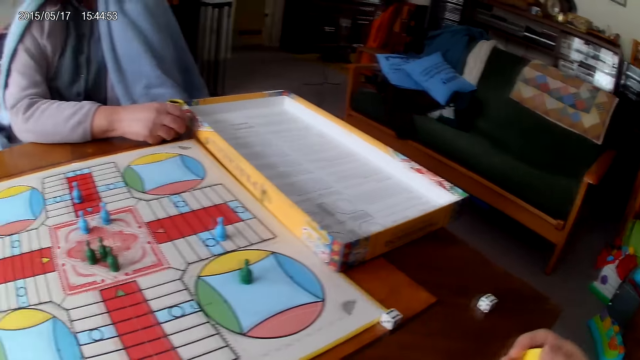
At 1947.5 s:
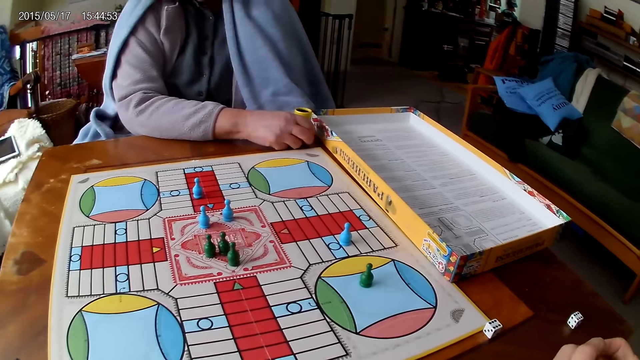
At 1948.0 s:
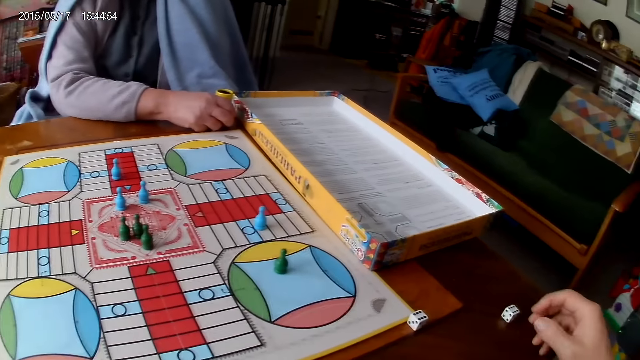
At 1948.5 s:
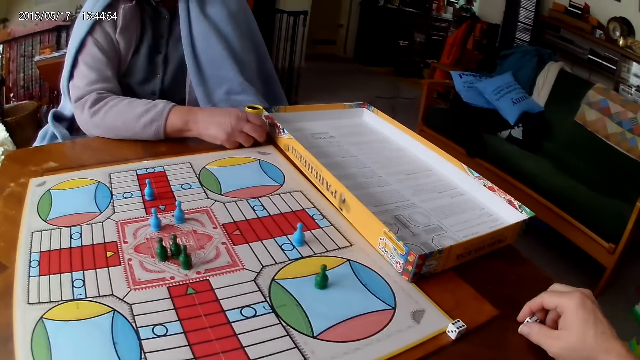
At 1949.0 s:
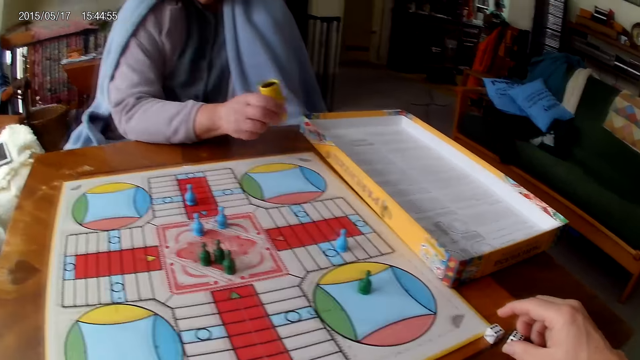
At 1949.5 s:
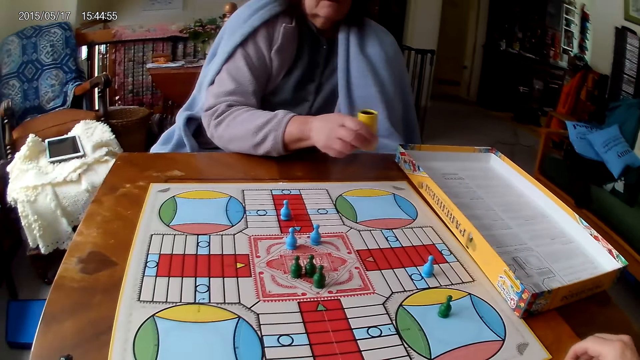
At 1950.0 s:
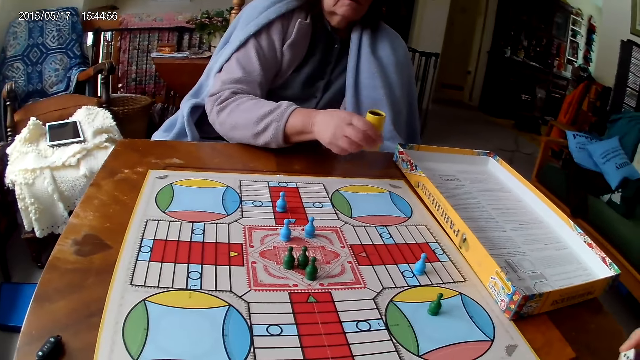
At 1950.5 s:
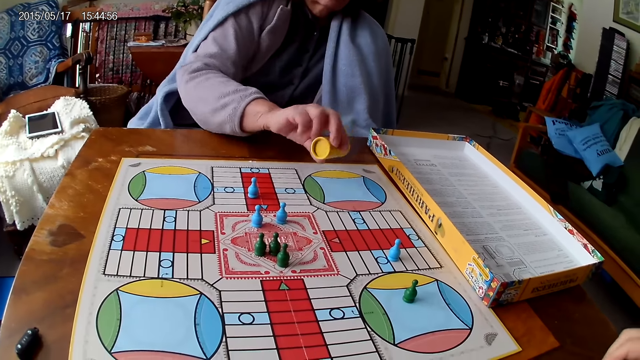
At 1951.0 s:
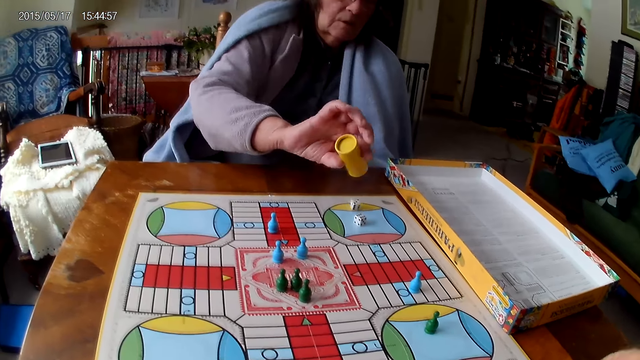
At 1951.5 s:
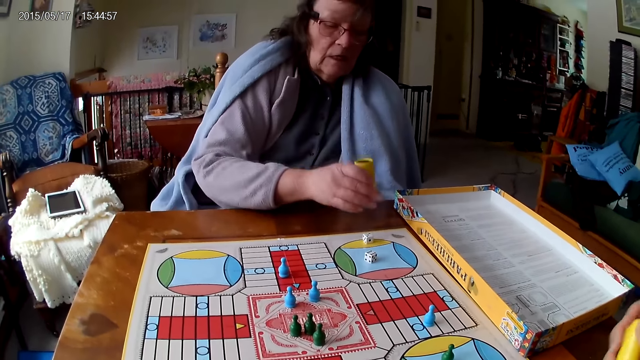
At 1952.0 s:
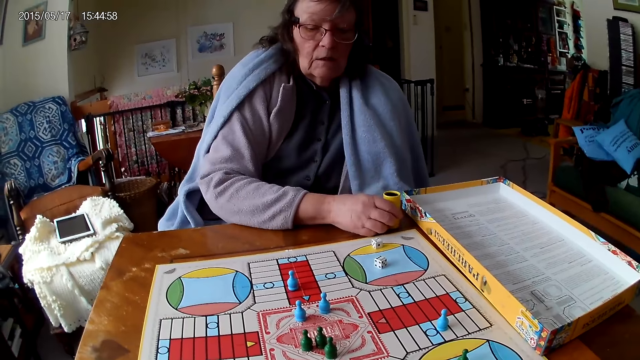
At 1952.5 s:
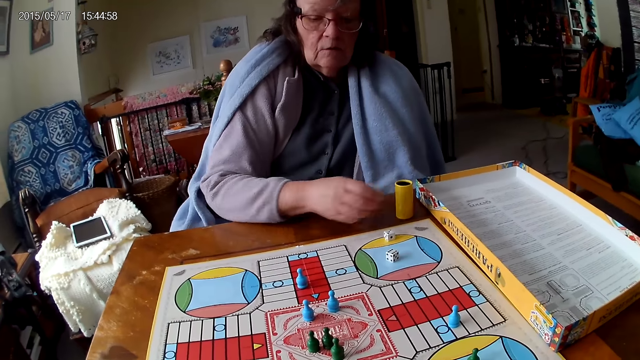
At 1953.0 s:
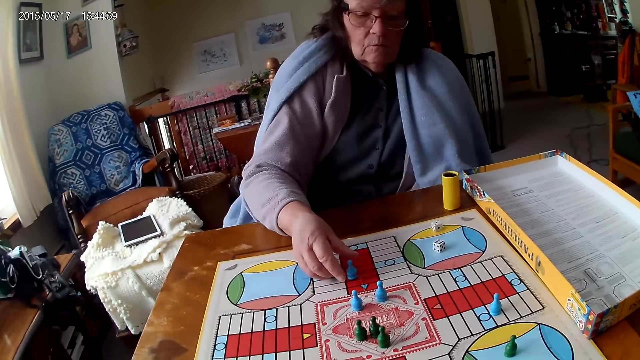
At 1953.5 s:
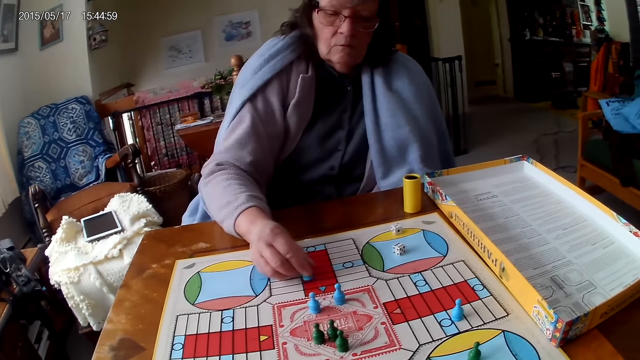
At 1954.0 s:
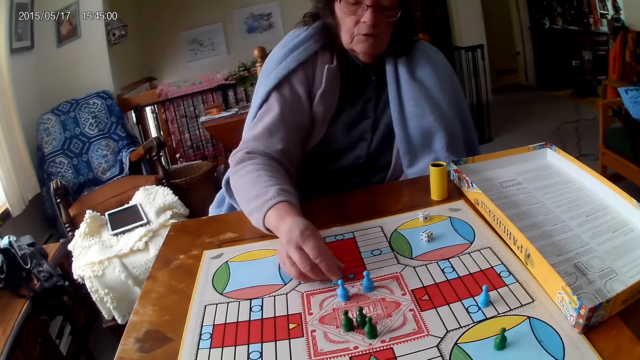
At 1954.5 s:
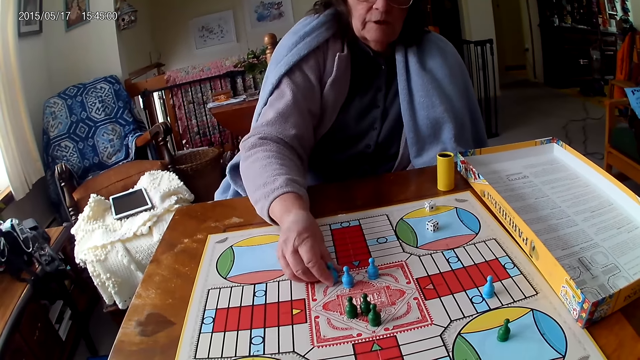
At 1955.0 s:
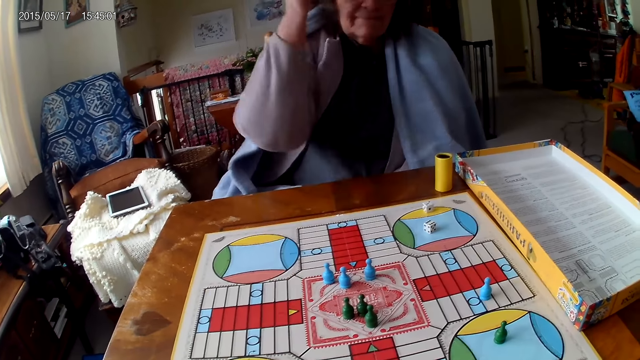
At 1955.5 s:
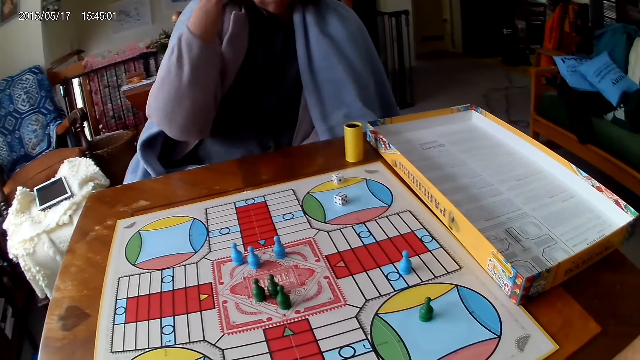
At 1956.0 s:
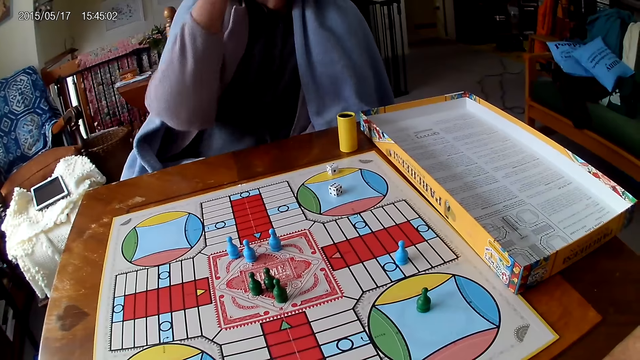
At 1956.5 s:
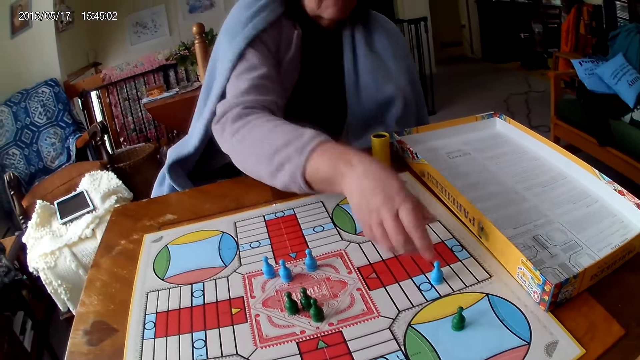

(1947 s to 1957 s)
The woman holds her container with her right hand. The camera wearer holds the dice cup. He passes his container from his right hand to his left hand. He moves his die on the table with his right hand and picks the dice. The woman shakes her container with her right hand. The camera wearer drops the dice into his container. The woman drops the dice in her container on the Ludo board. She drops her container on the table. She picks up the chess and moves a piece on the Ludo board with her right hand. She counts spaces on the board with the chess and places the chess on the board. She scratches her hair with her right hand.

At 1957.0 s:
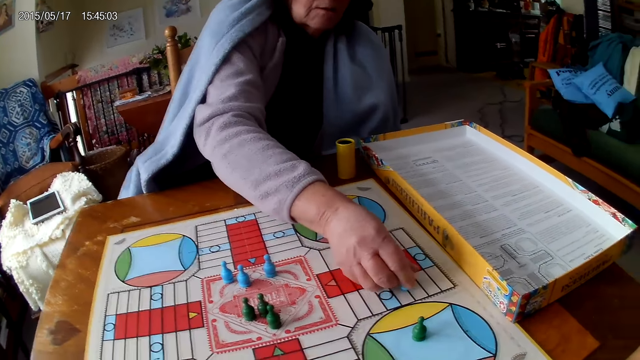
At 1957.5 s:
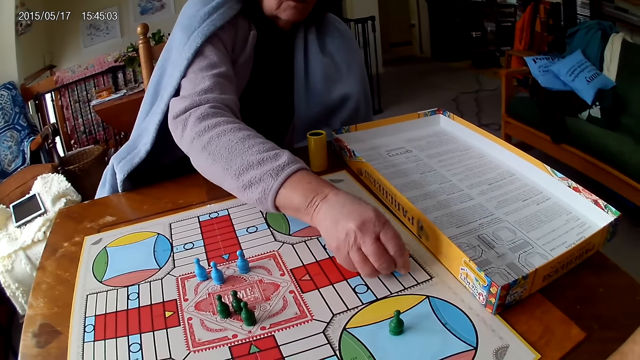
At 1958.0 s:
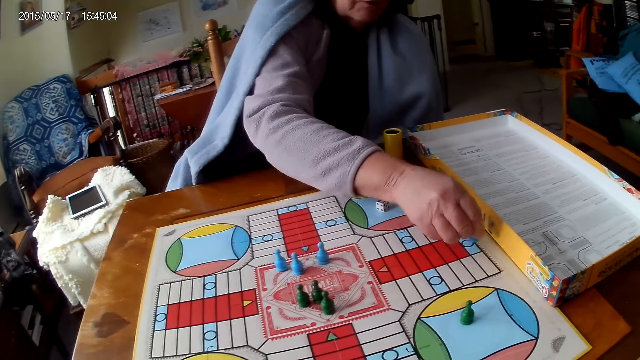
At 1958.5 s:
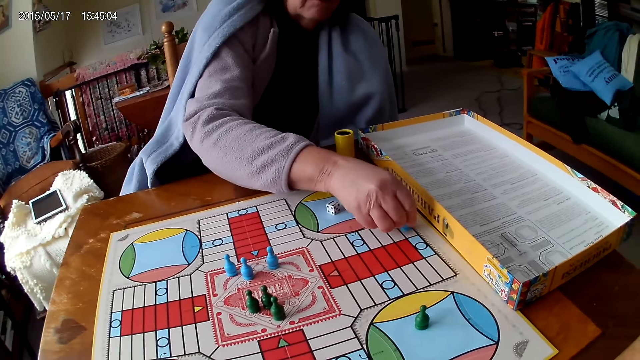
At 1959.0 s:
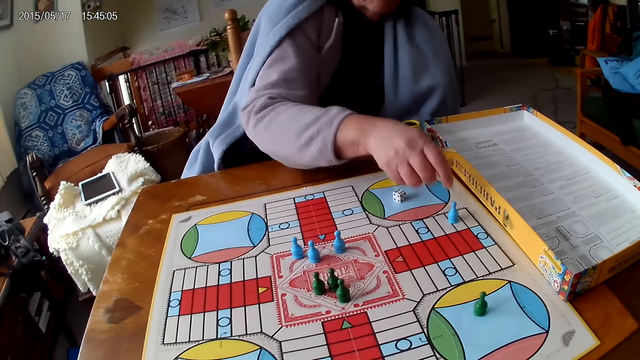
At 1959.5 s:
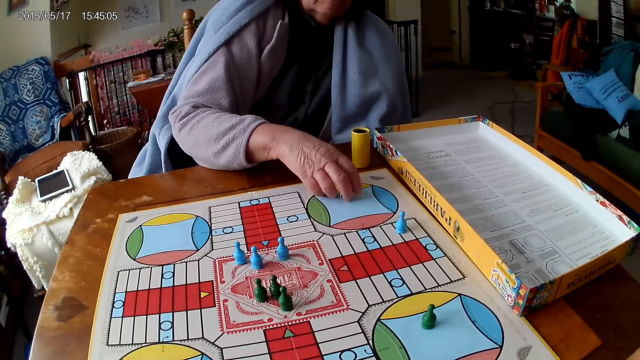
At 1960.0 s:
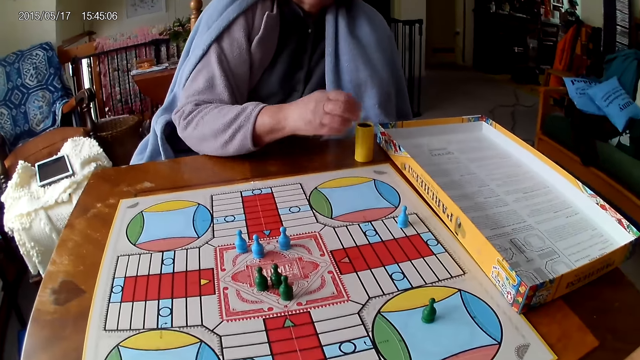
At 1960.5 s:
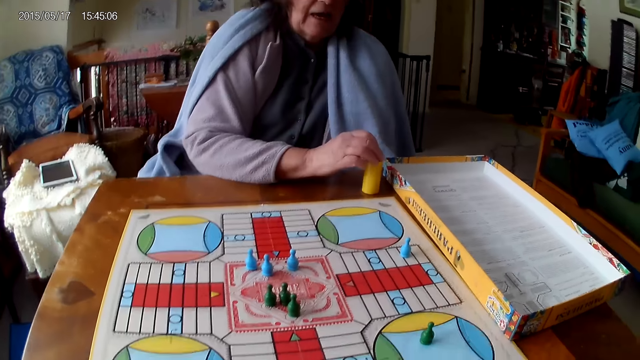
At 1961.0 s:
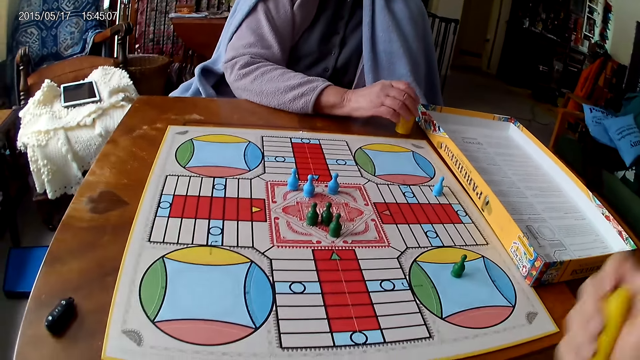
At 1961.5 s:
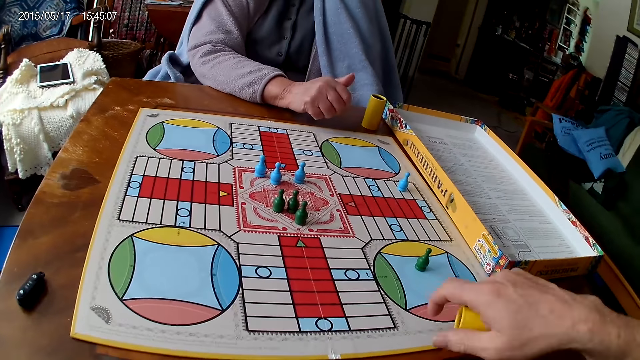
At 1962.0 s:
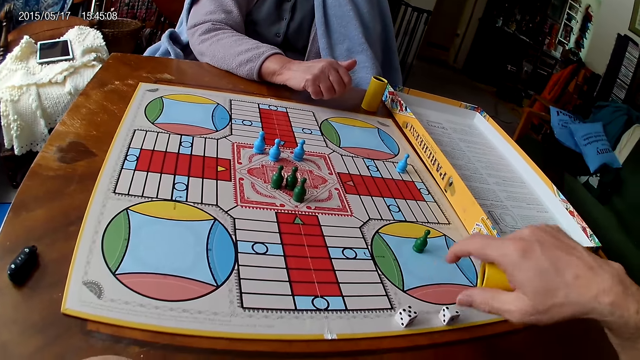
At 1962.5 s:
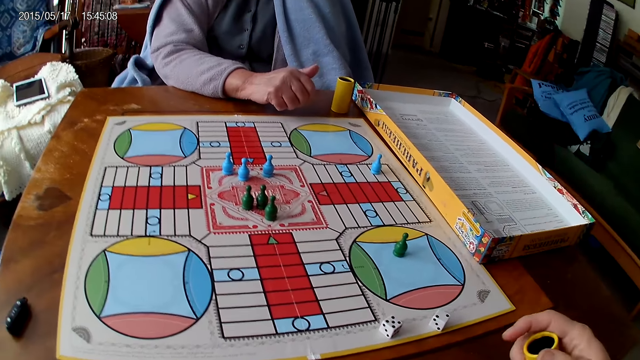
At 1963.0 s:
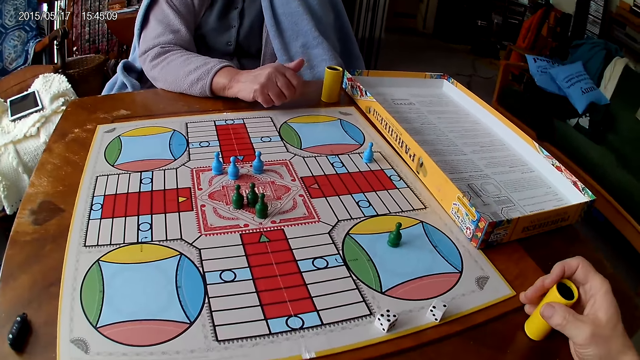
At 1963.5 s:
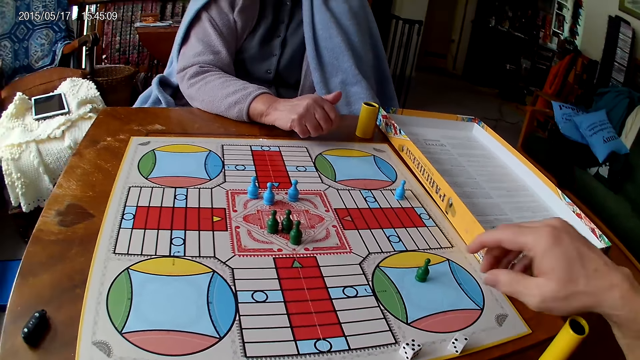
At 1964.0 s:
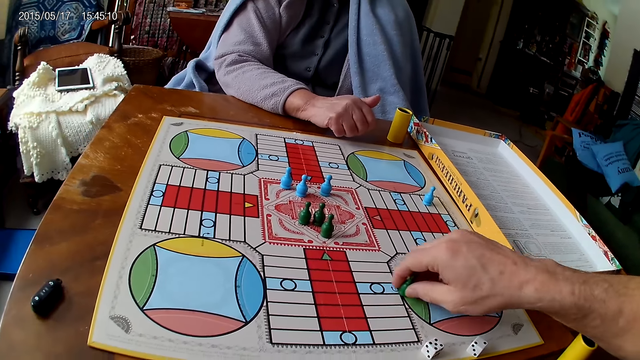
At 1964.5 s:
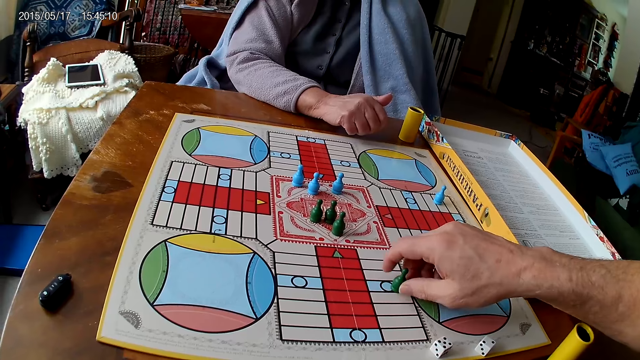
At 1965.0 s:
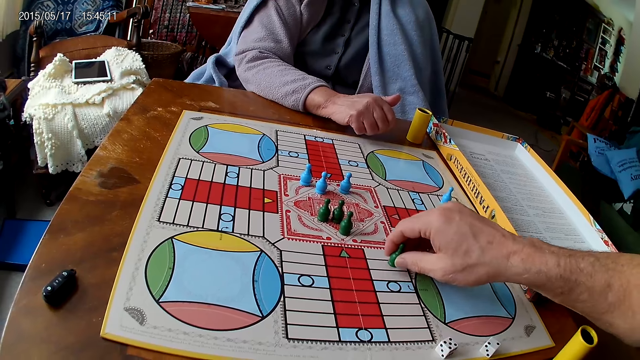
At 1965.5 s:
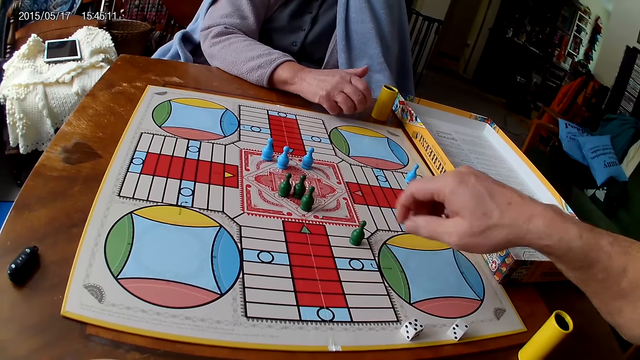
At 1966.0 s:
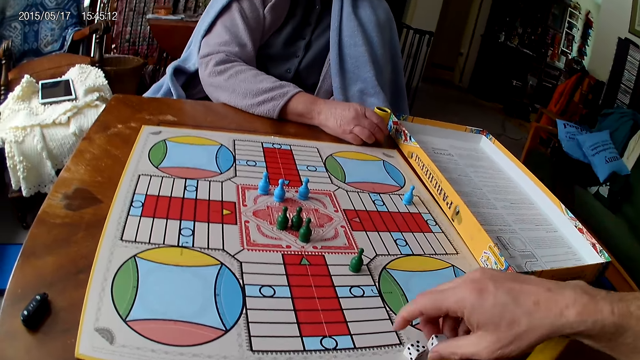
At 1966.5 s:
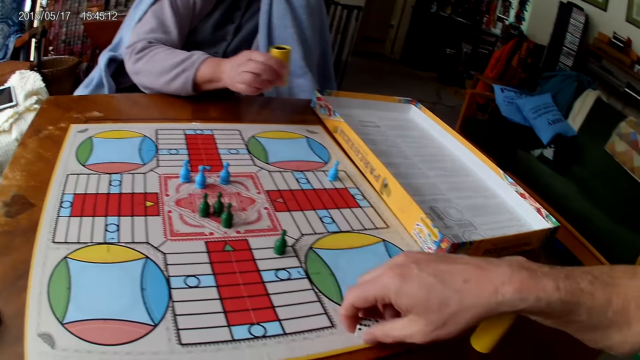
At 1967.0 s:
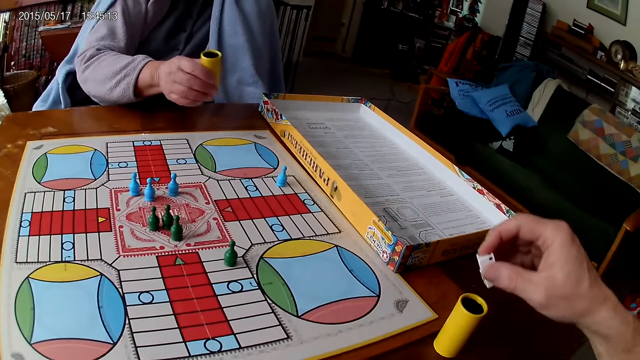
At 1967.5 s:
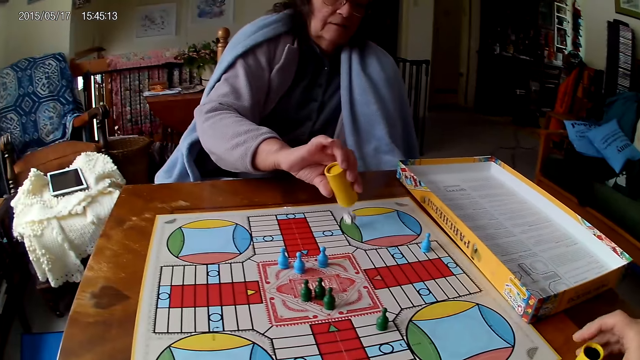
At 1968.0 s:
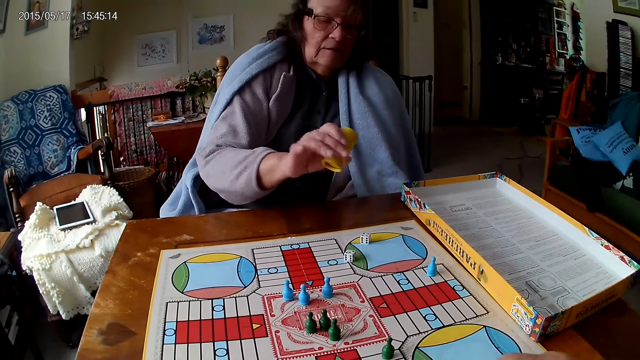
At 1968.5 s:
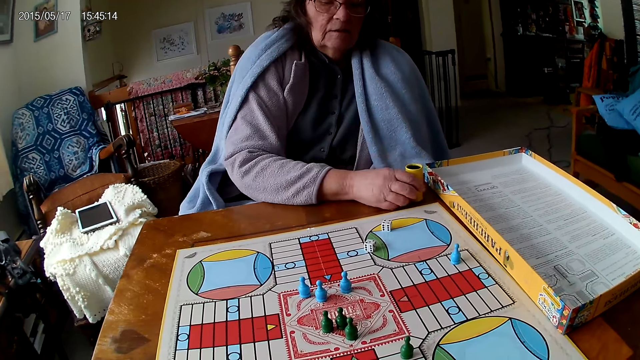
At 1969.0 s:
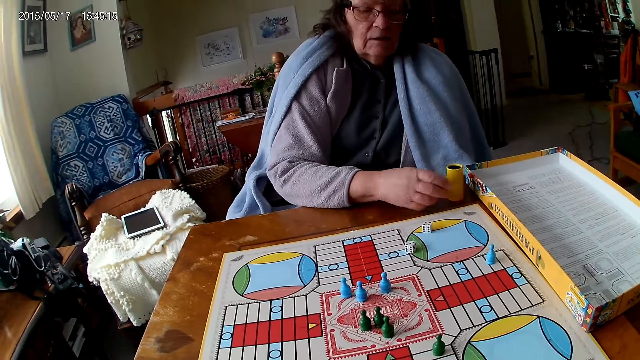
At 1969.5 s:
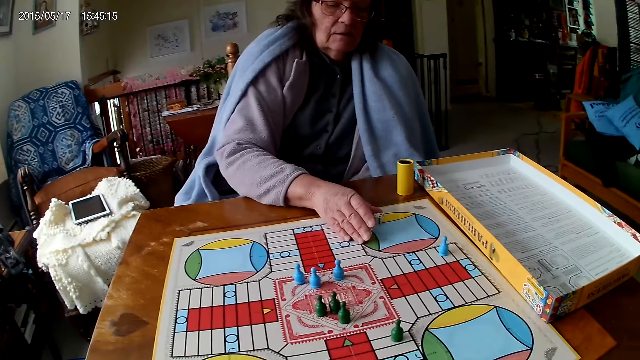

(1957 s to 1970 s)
The woman moves another piece on the Ludo board with her right hand. She picks up the chess, counts spaces on the board with the chess, and places the chess on the board. She picks her dice from the Ludo board with her right hand. She drops the dice into her container. The camera wearer shakes his container with his right hand. He drops the dice in his container on the Ludo board. He holds the dice cup. He drops his container on the table with his right hand. He moves a piece or chess on the Ludo board with his right hand. He counts spaces on the board with the chess and places the chess on the board. He picks his dice from the Ludo board with his right hand. The woman shakes her container with her right hand. The camera wearer drops the dice into his container. The woman puts the dice on the board. The camera wearer drops the dice in his container on the Ludo board. The woman places the dice cup on the table. The camera wearer drops his container on the table with his right hand. The woman moves the dice on the board.
